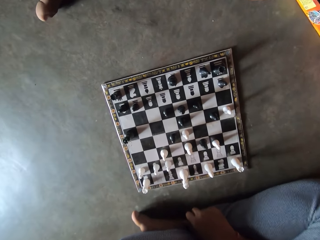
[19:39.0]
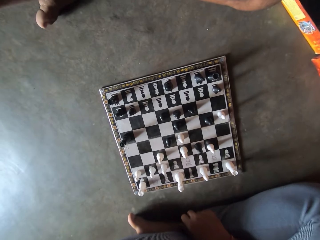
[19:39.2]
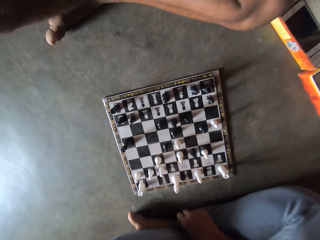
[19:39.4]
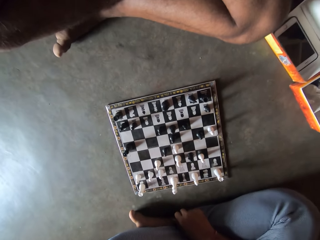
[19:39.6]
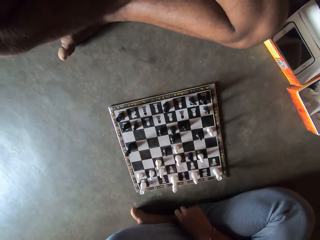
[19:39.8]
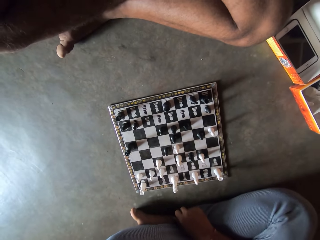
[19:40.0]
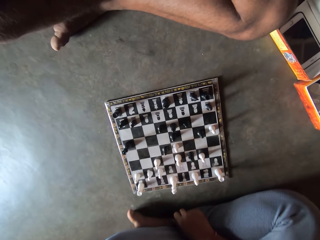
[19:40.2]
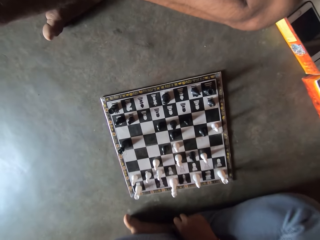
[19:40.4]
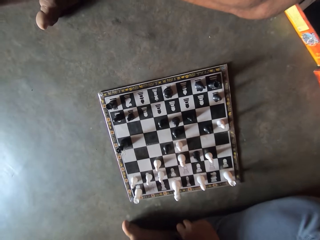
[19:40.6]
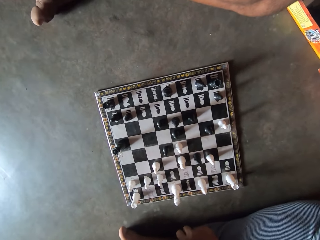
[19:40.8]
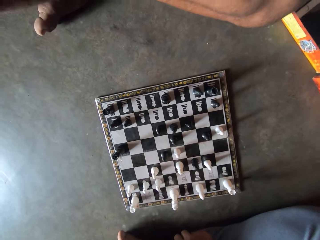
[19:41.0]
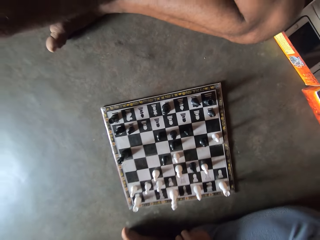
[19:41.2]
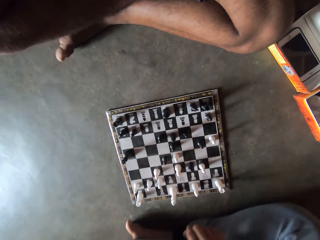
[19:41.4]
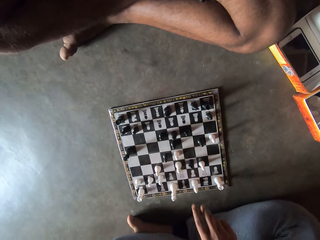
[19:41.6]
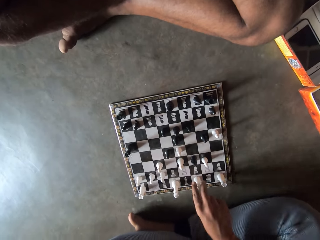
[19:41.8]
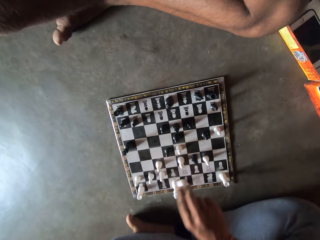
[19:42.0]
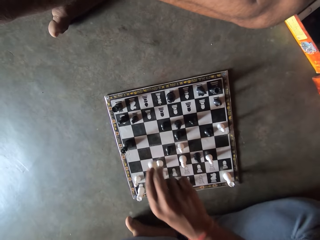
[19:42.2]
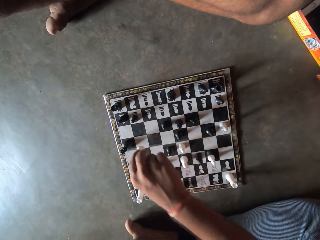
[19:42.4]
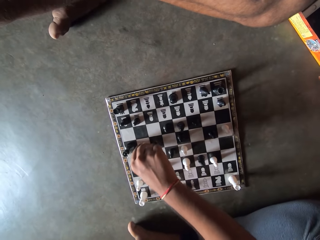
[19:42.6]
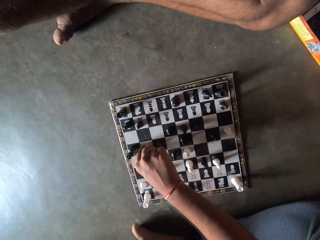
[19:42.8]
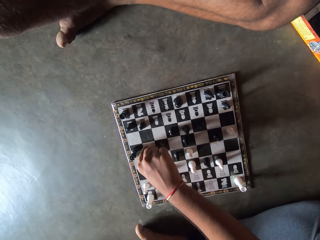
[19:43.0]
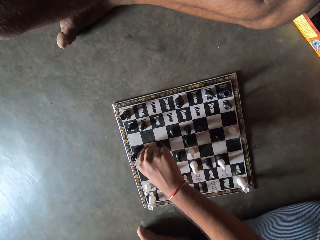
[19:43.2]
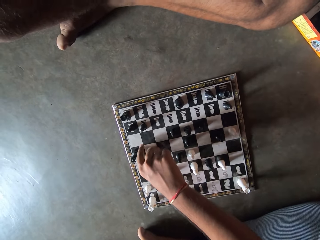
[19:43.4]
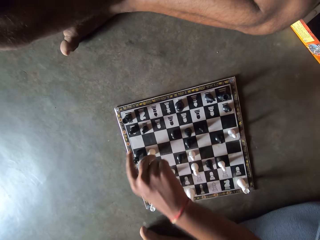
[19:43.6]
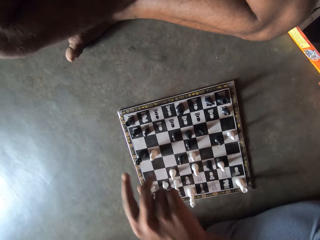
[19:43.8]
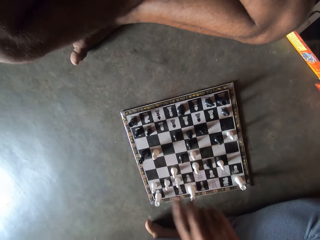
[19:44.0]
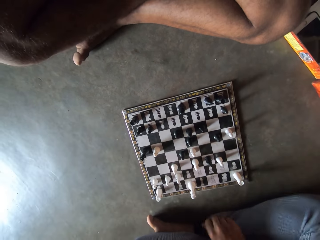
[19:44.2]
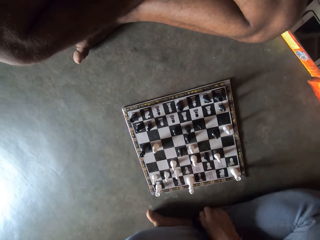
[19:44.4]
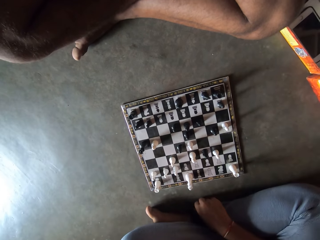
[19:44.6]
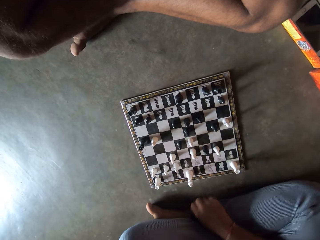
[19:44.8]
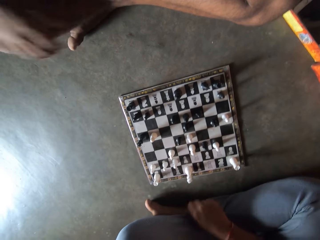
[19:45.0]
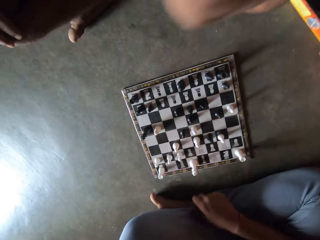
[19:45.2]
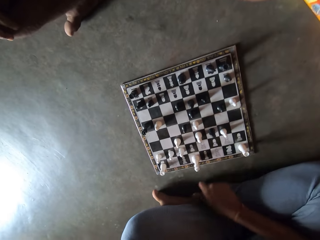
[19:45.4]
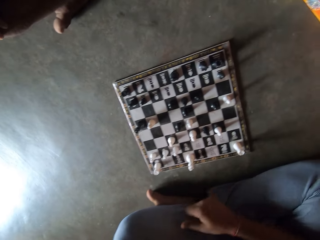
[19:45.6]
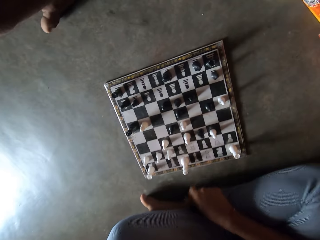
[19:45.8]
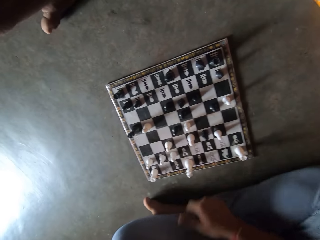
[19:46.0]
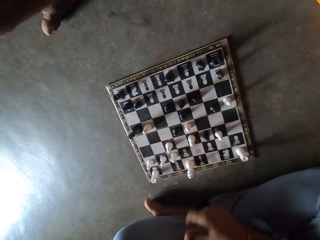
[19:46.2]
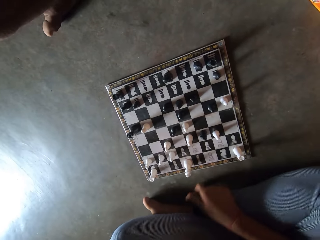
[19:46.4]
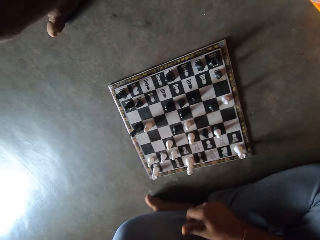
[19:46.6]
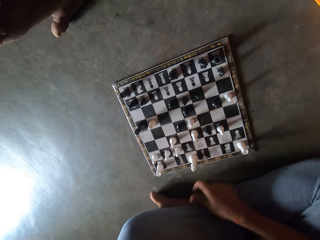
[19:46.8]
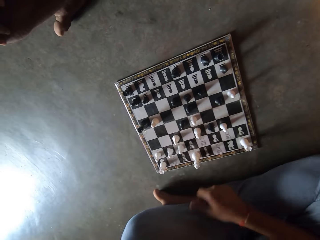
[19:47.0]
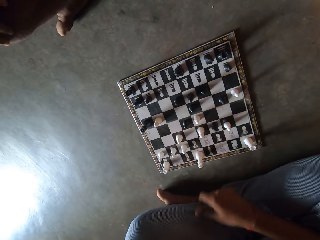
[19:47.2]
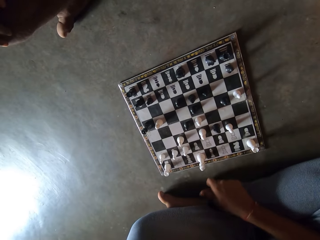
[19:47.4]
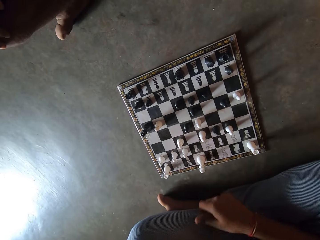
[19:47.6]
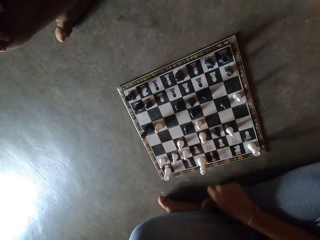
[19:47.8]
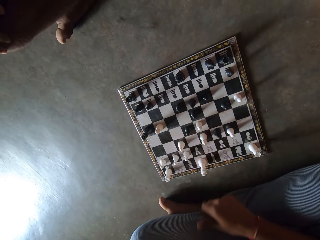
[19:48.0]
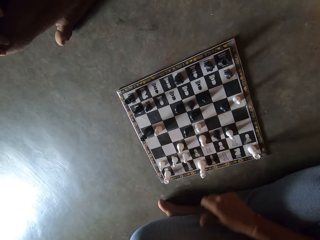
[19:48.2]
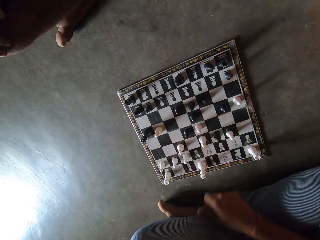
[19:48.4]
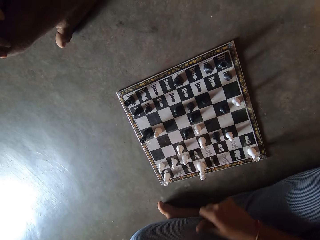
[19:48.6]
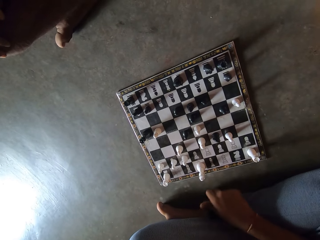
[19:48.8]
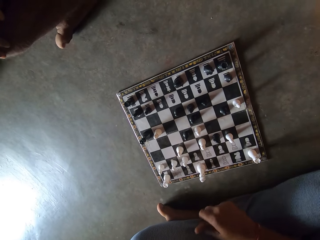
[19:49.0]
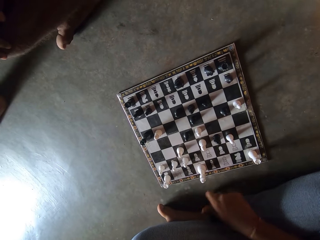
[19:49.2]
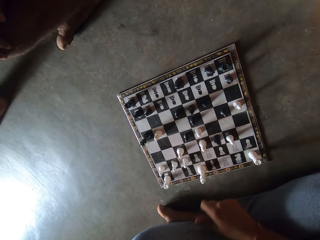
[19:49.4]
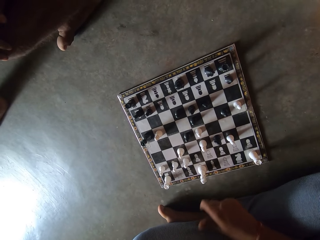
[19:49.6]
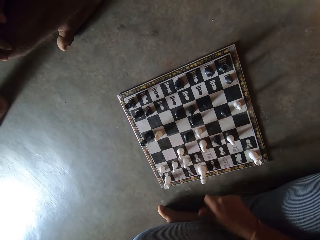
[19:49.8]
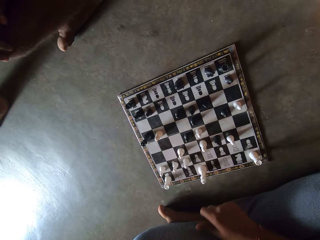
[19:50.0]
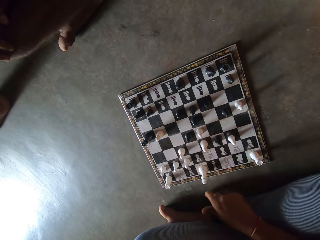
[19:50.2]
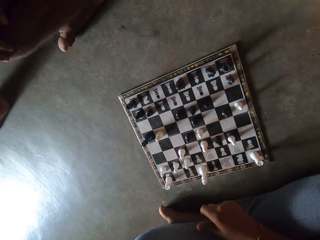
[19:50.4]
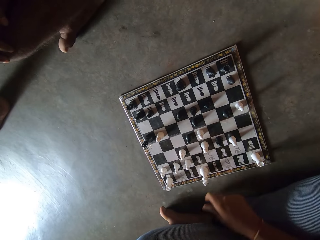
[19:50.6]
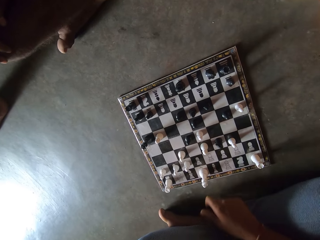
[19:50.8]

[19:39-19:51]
A man makes a move on the chess board with his right hand. The man removes his hand from the chess board, taps his right hand on the floor, and whirls his hand.

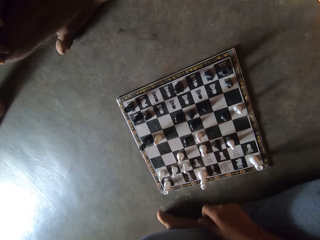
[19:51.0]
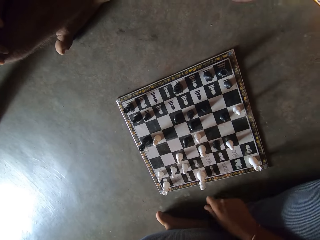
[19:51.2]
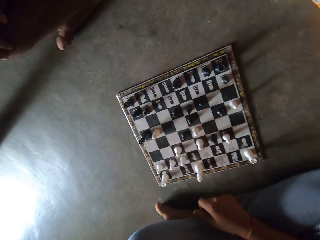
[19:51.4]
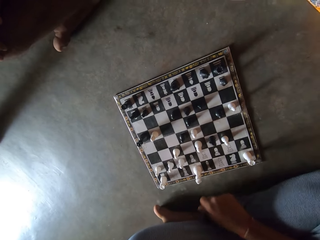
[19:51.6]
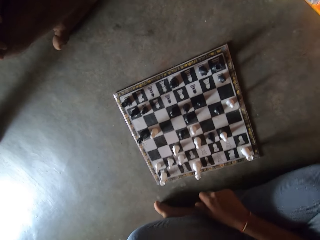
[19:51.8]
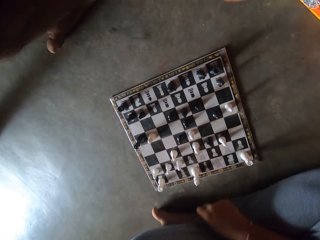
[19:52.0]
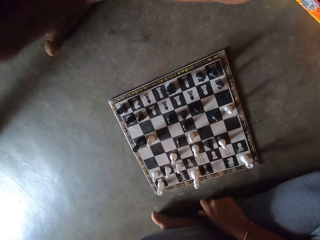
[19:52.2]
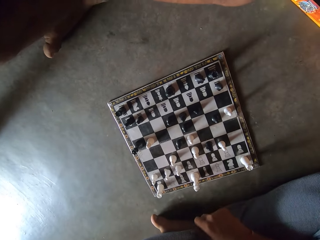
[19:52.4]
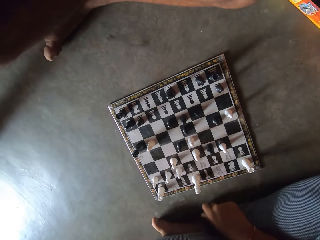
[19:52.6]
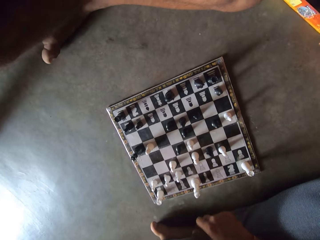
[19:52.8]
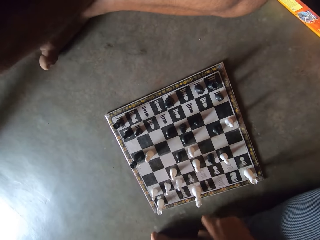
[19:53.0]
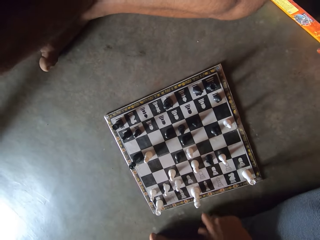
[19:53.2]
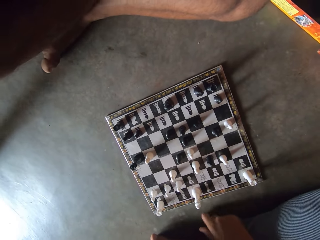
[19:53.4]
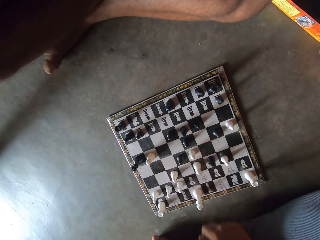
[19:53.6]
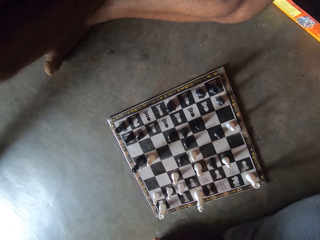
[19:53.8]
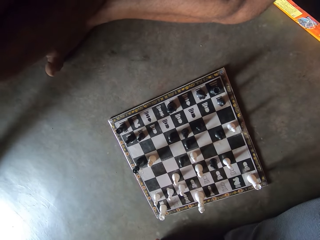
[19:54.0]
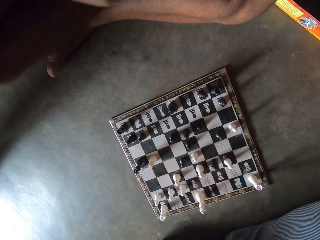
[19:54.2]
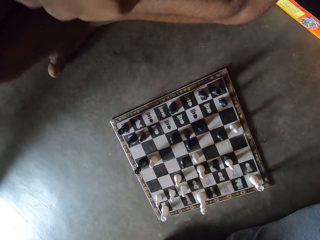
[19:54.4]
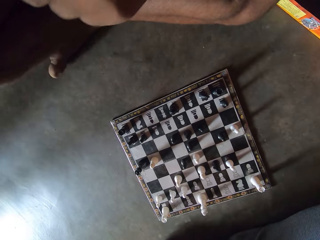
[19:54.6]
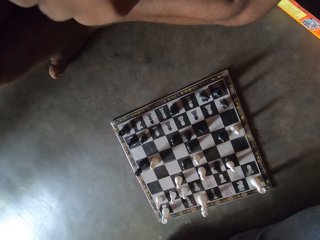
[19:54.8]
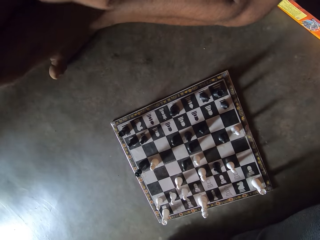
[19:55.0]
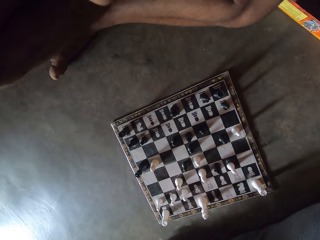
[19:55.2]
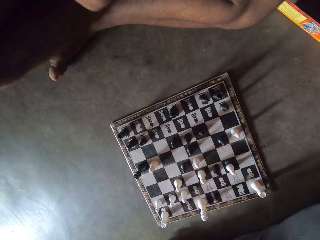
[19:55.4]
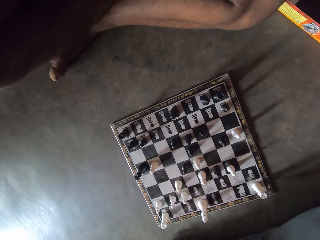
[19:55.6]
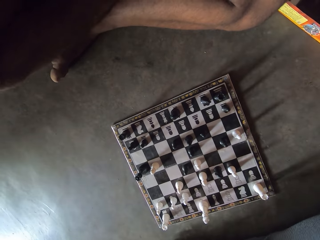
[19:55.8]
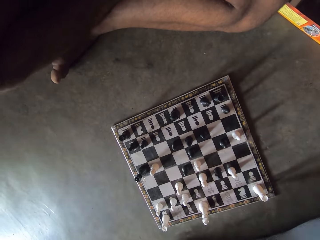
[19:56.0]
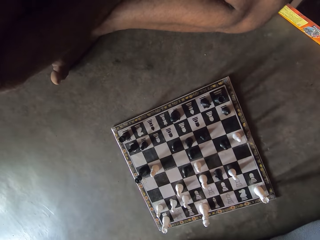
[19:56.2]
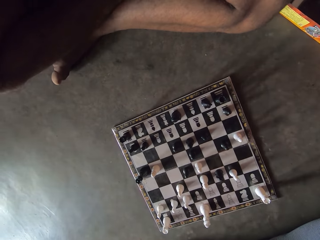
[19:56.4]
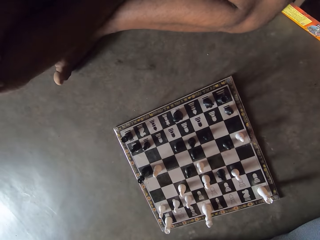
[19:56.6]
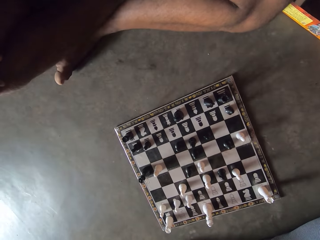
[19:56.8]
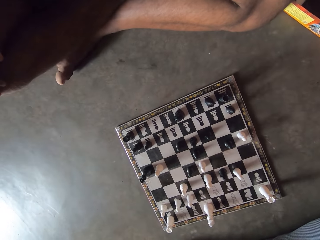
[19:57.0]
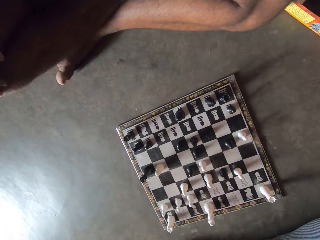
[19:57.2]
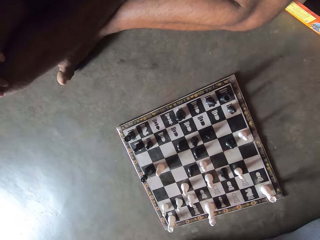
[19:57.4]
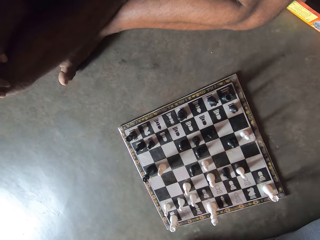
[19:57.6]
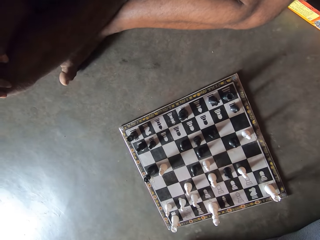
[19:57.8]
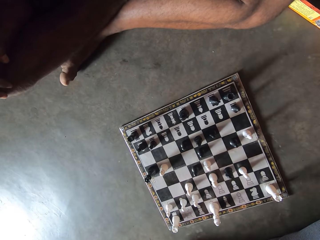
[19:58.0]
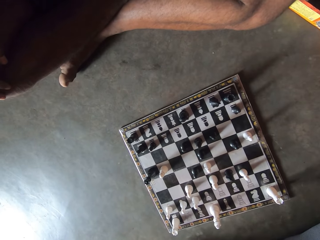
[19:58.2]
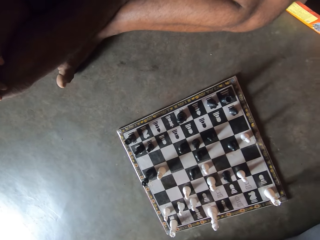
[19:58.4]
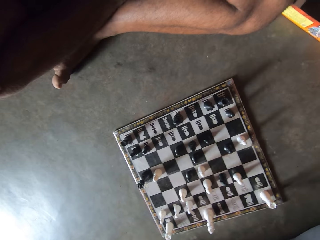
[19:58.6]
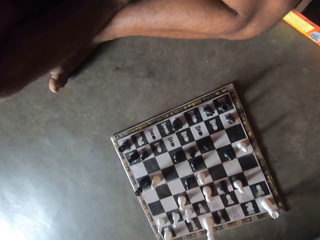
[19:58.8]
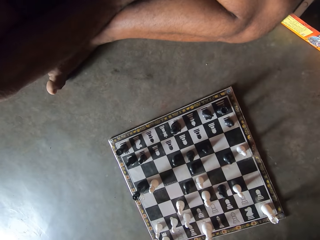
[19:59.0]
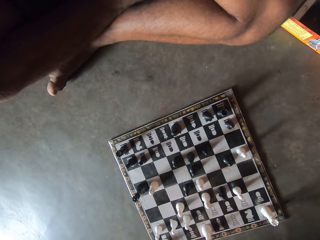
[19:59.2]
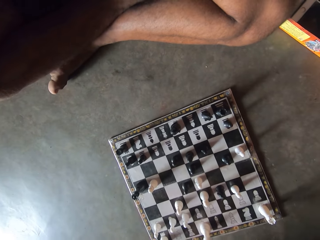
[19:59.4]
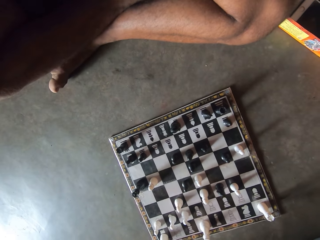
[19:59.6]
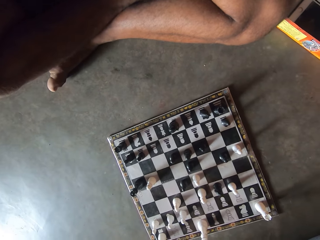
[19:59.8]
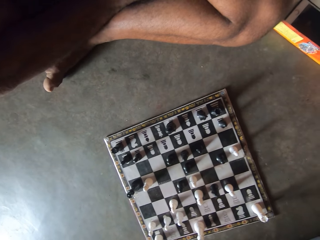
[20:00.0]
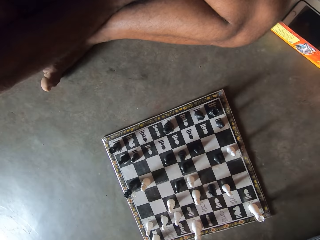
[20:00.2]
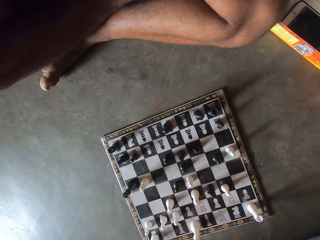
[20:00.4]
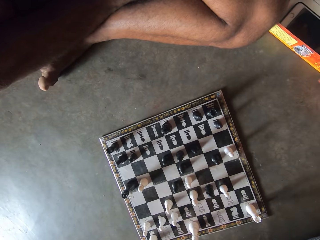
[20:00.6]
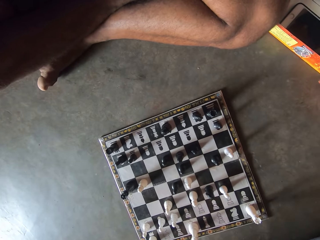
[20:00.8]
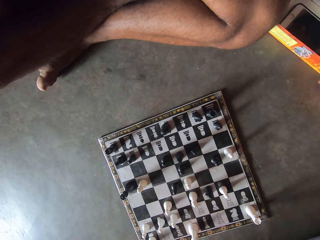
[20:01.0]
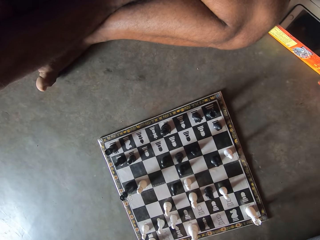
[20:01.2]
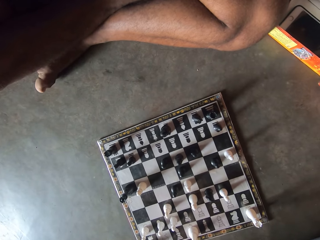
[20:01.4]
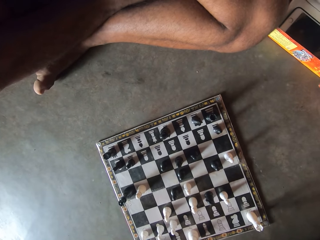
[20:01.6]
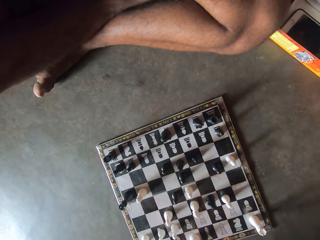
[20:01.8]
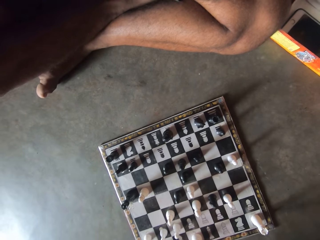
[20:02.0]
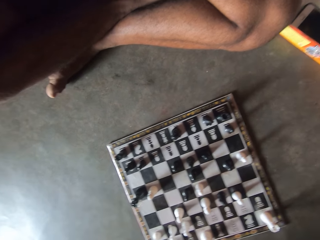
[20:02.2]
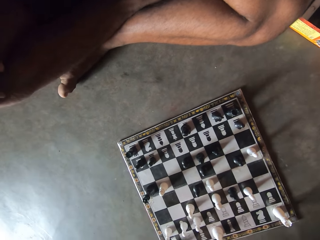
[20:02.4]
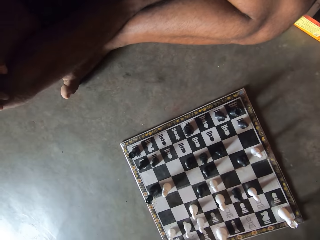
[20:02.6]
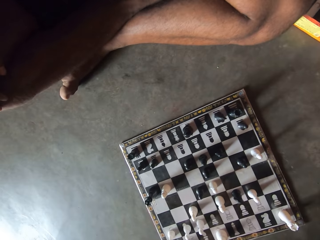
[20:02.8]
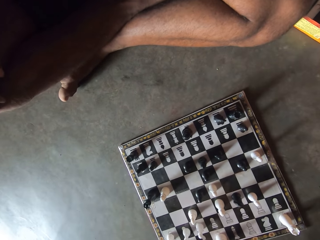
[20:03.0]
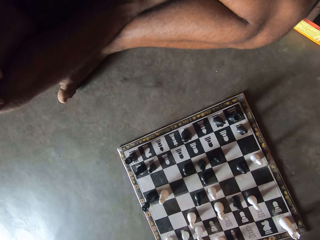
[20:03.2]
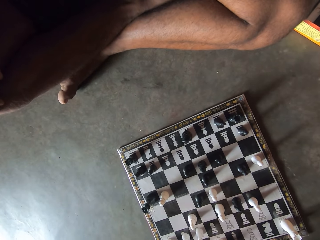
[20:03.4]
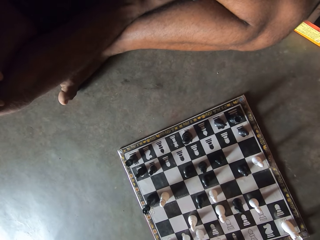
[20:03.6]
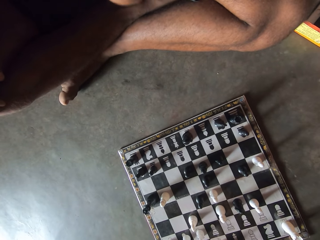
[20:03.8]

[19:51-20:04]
The camera wearer looks at the chess board.
